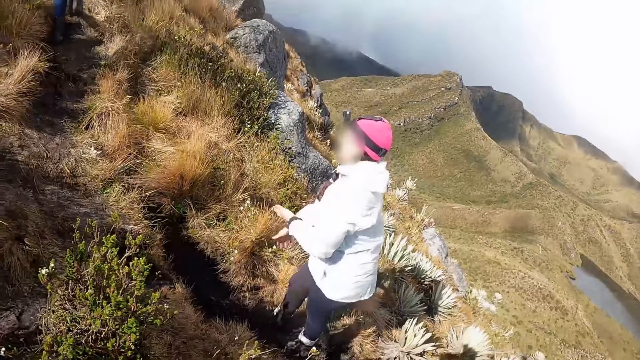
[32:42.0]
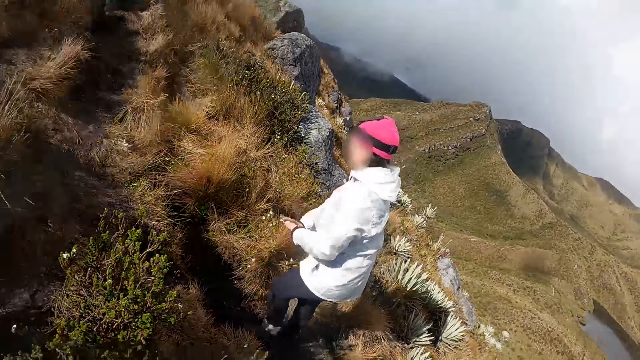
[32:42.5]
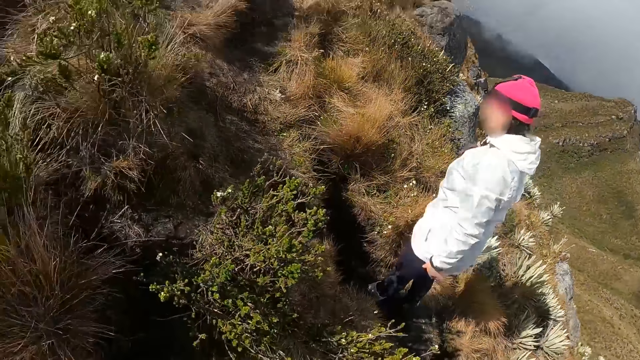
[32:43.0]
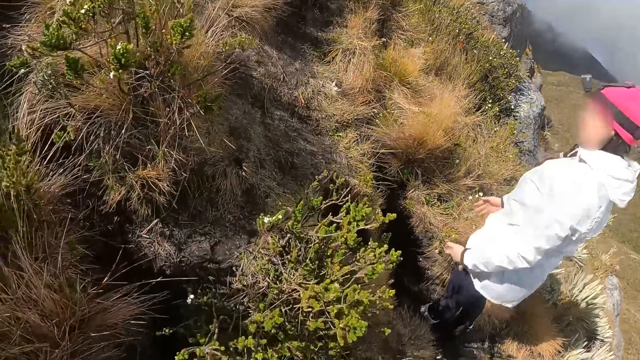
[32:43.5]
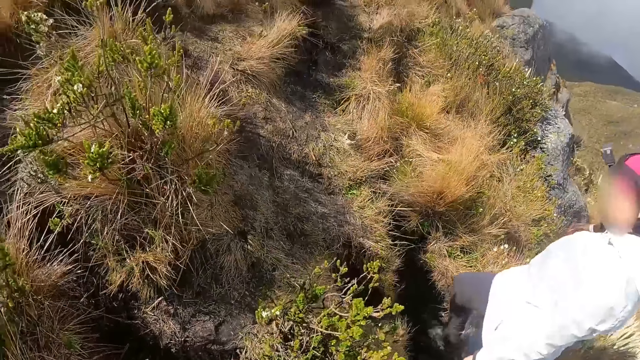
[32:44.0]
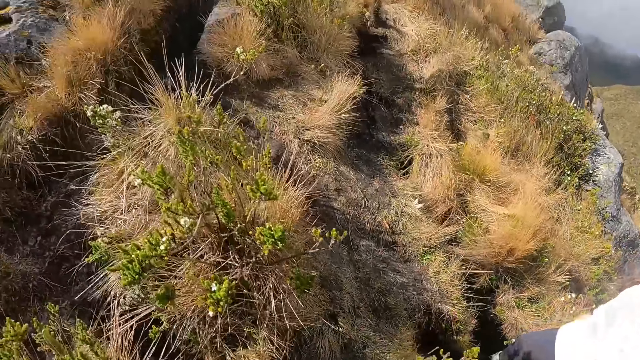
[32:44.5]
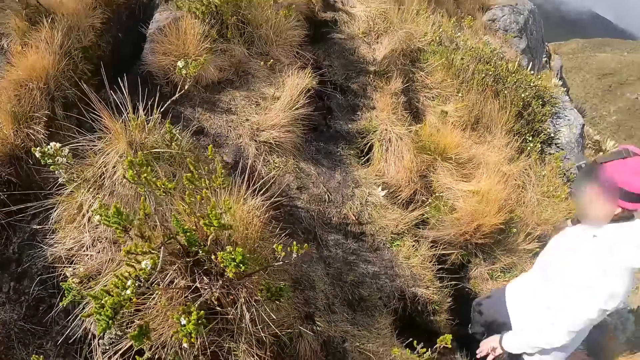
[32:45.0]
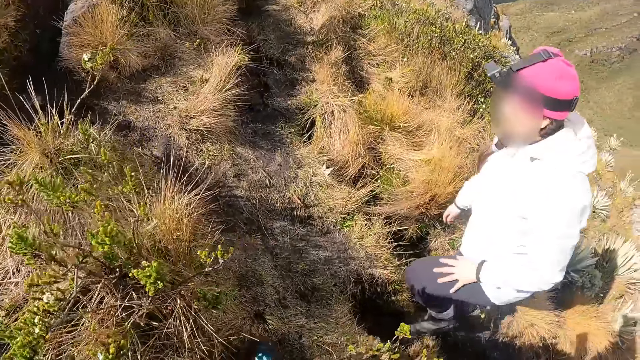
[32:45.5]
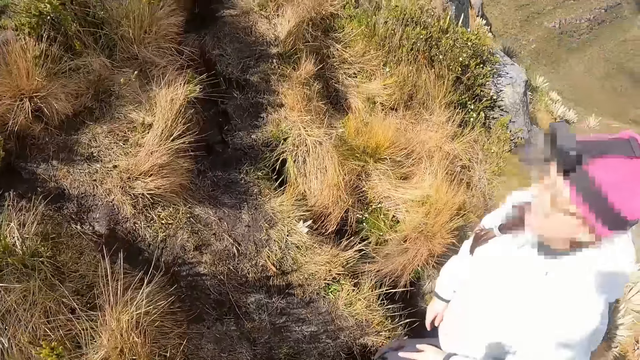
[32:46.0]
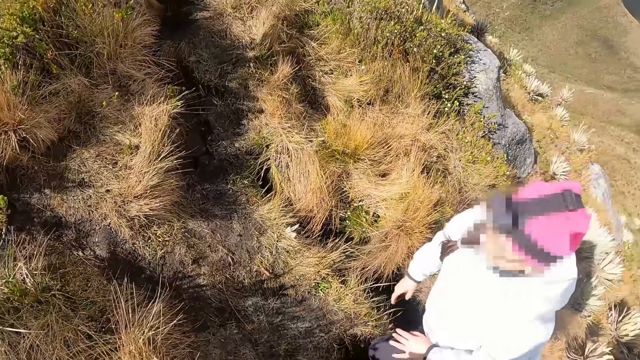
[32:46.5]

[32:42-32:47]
The woman walks up the pathway up the hill.

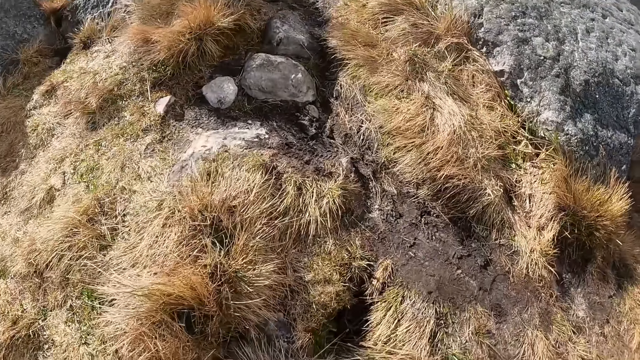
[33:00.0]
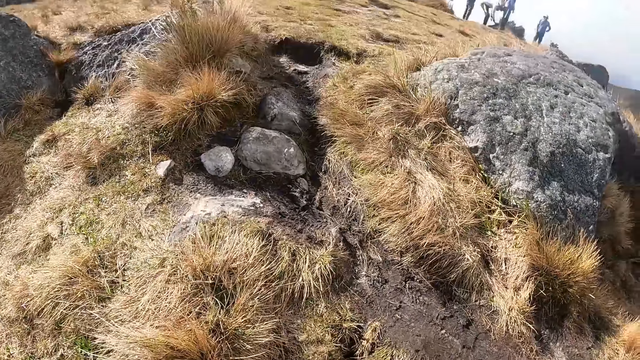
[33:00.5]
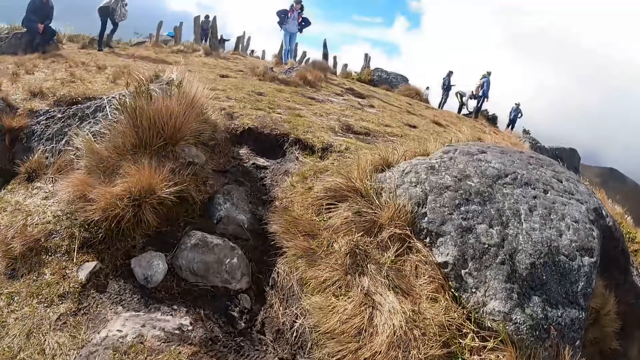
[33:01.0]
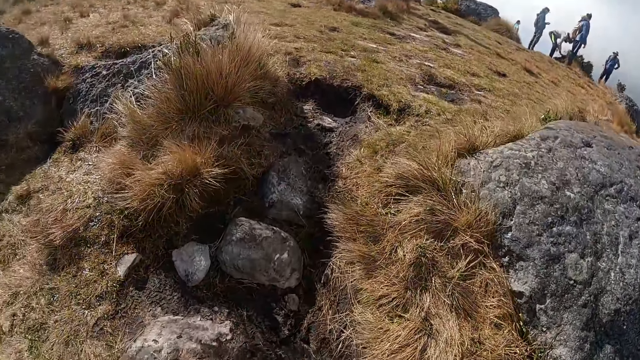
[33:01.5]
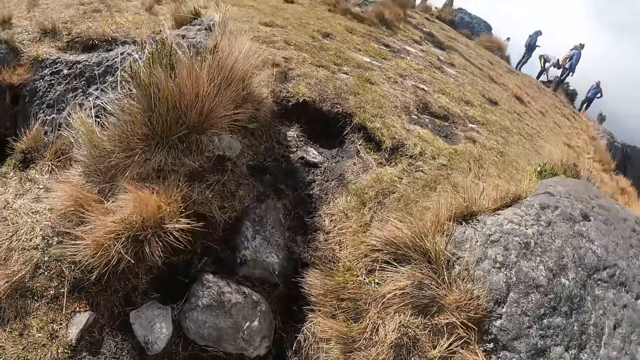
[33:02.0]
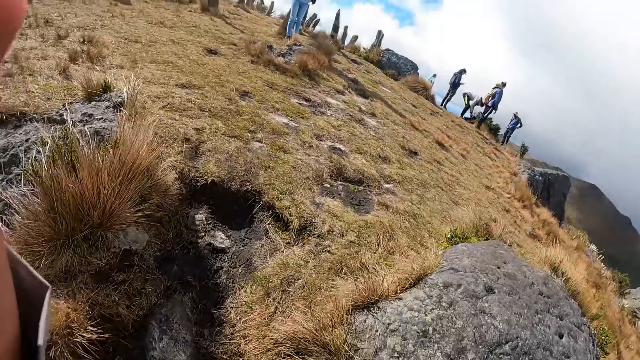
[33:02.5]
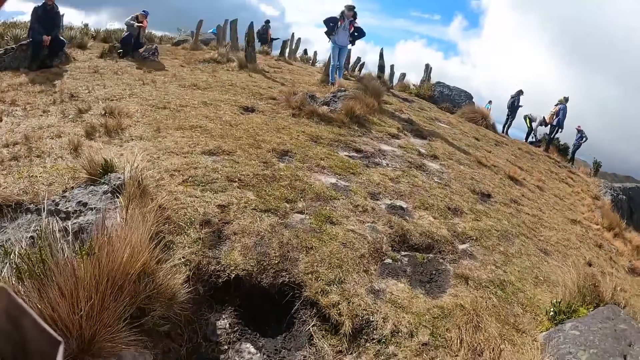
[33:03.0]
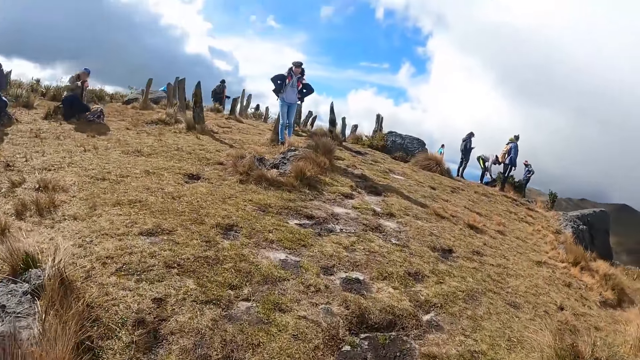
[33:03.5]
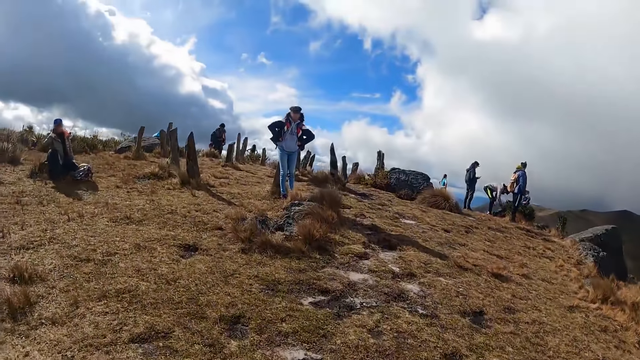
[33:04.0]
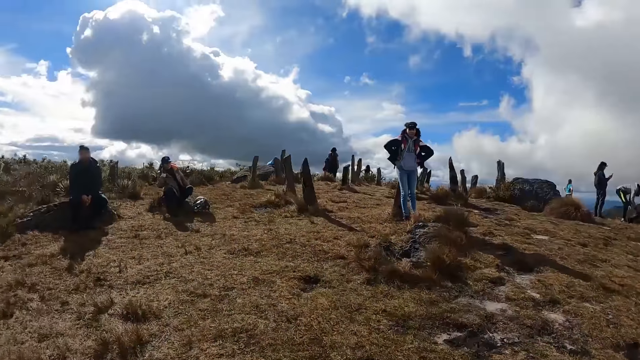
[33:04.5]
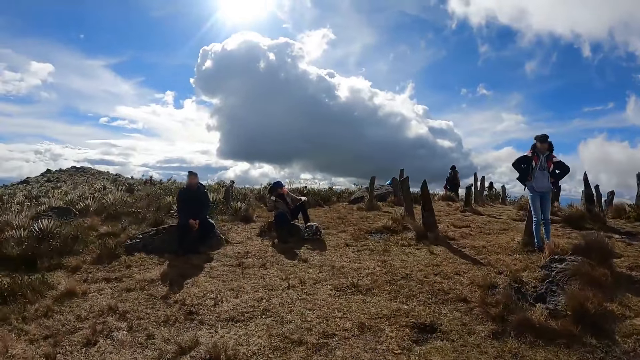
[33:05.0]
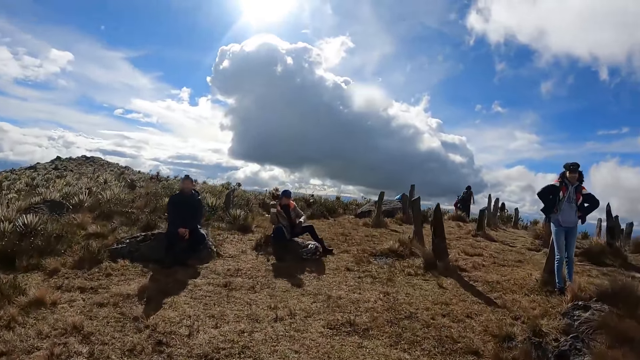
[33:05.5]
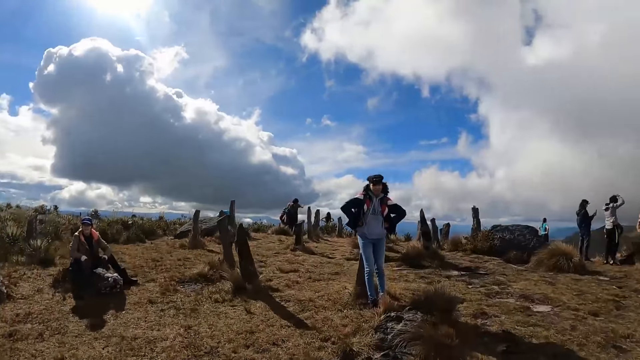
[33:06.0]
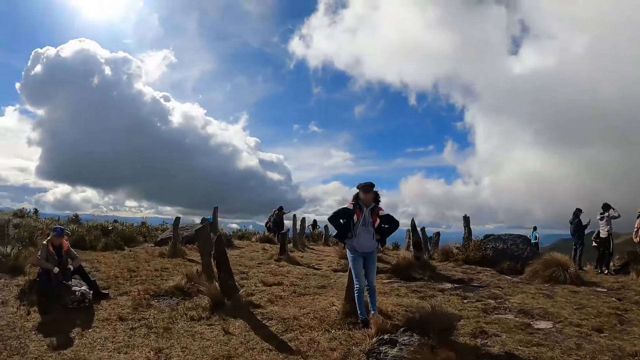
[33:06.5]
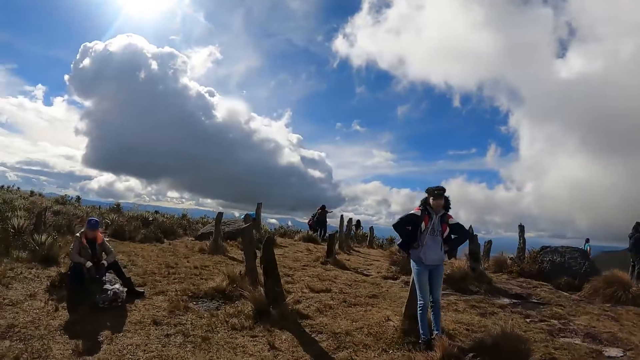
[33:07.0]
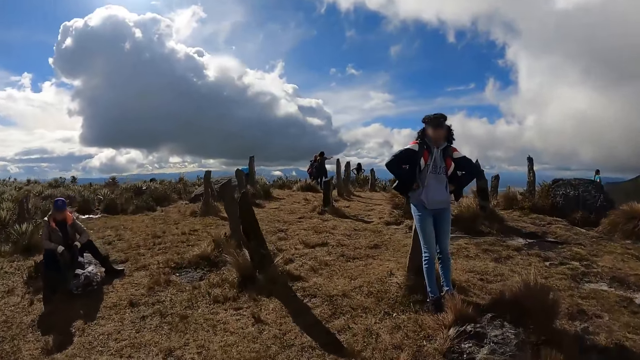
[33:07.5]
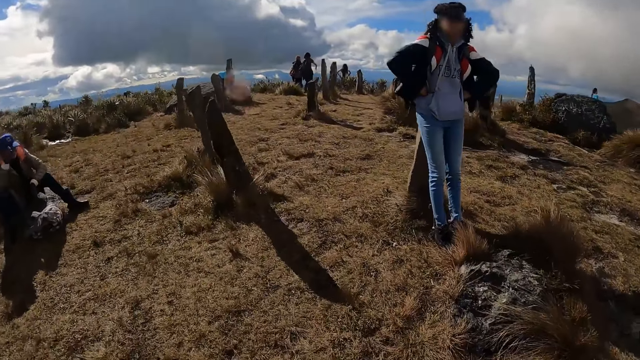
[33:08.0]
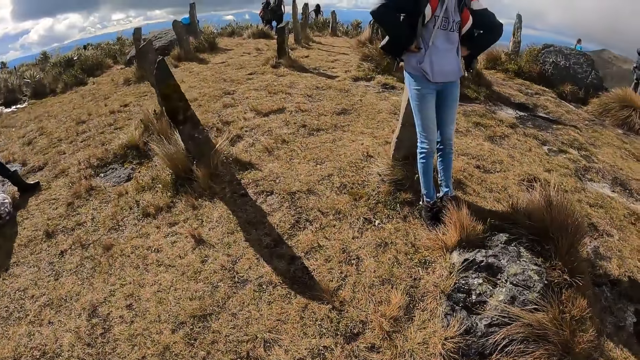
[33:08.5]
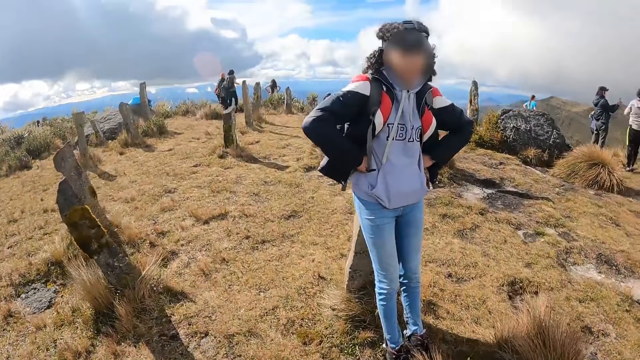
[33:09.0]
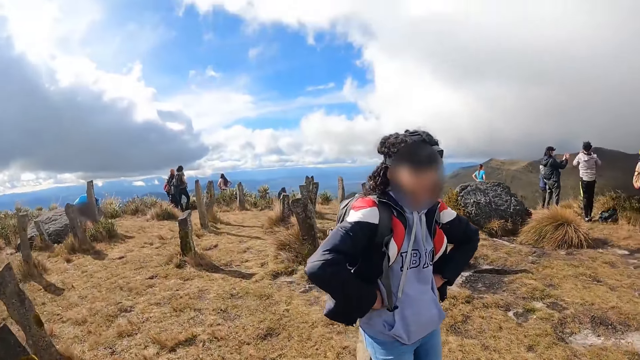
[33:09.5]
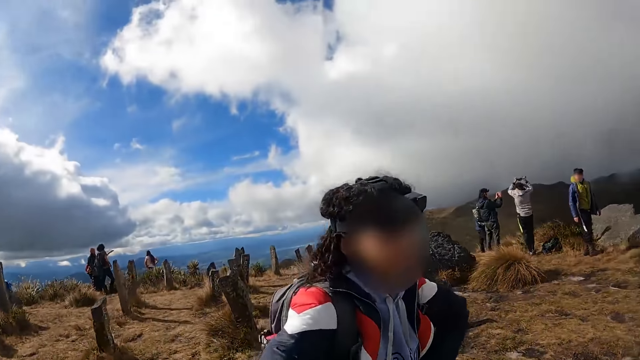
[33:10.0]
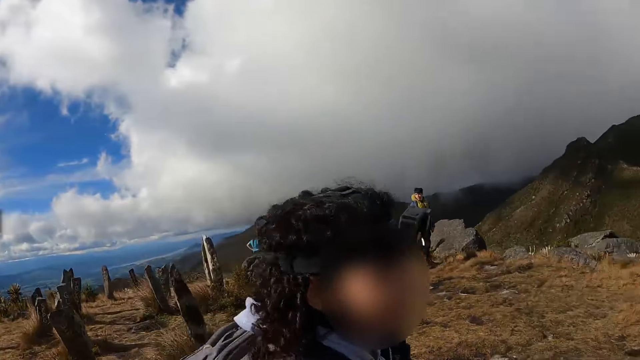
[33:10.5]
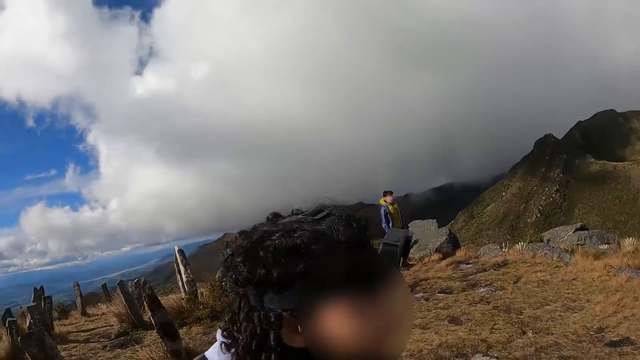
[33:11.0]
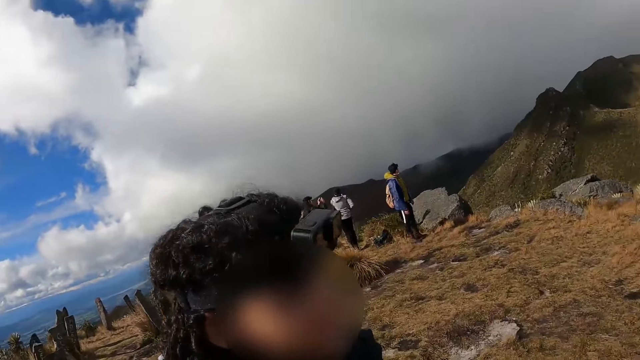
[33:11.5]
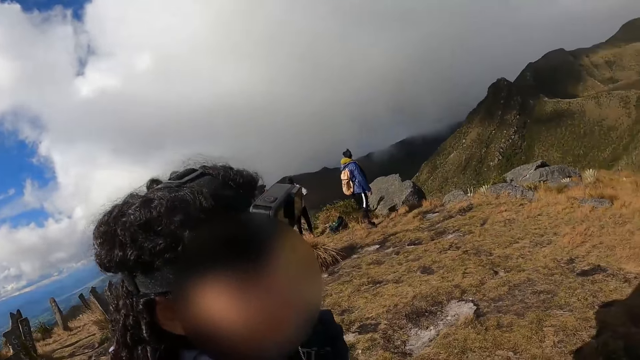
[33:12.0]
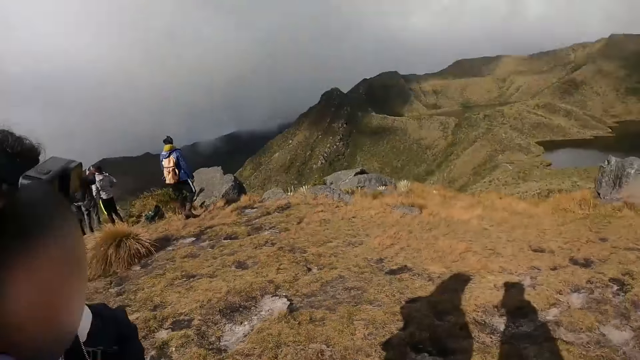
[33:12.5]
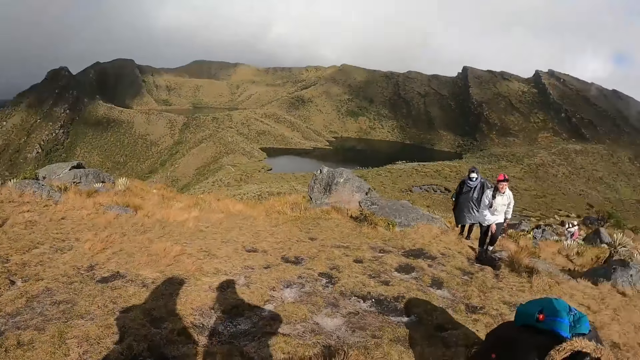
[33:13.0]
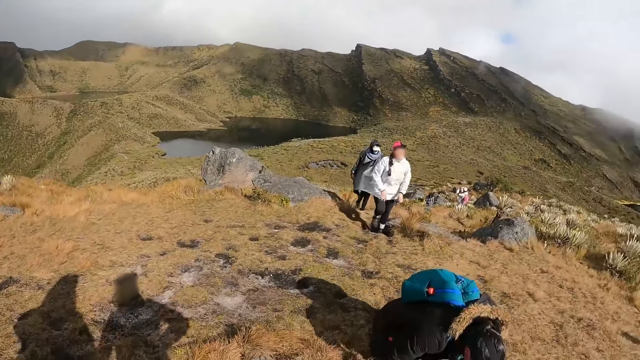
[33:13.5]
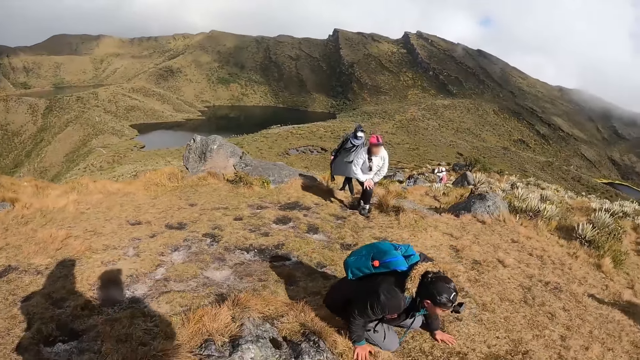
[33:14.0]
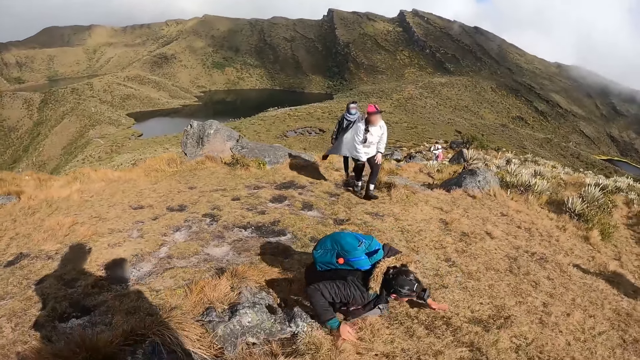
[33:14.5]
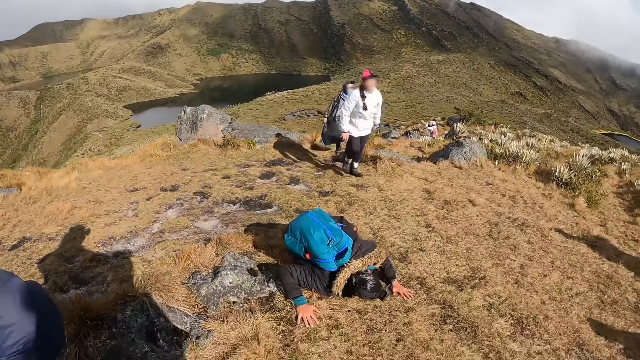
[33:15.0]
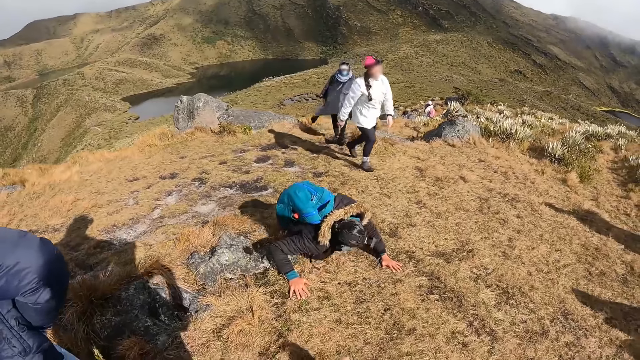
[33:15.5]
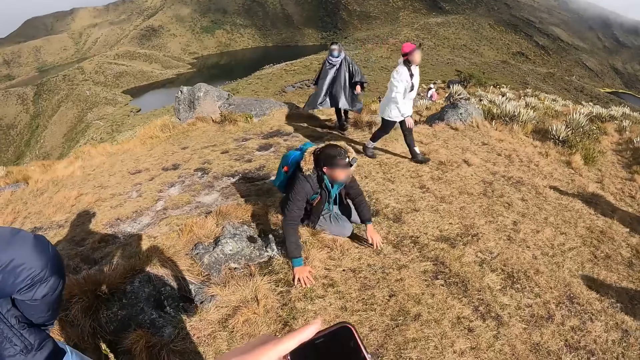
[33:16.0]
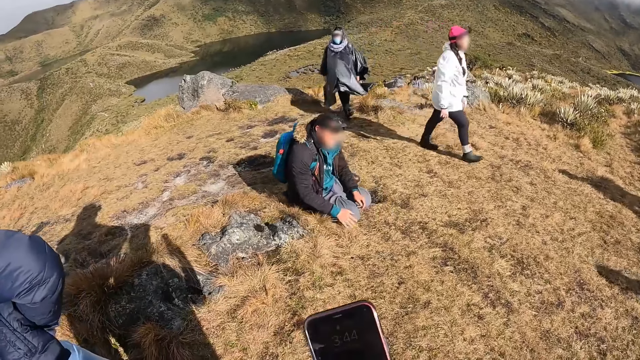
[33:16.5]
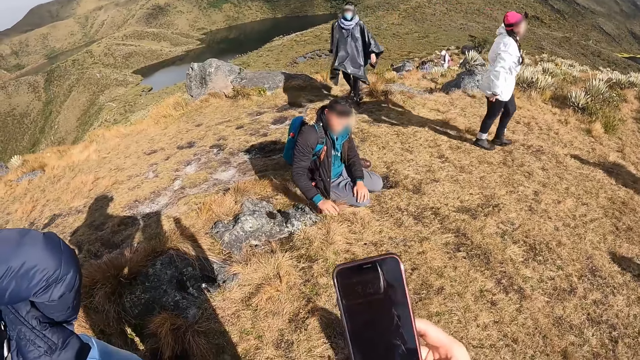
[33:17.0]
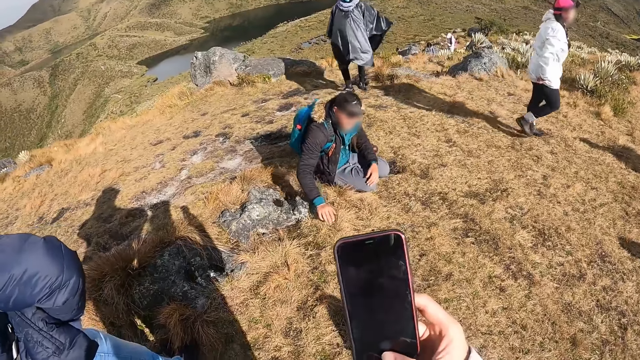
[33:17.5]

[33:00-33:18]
The camera wearer lifts the hand. They walk to the top of the hill. They converse with a woman on the hill. Another woman sits on the floor on the hill. The camera wearer operates a phone. A third woman walks to the top of the hill.
